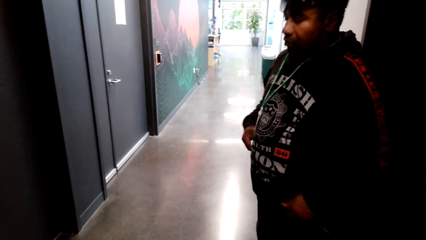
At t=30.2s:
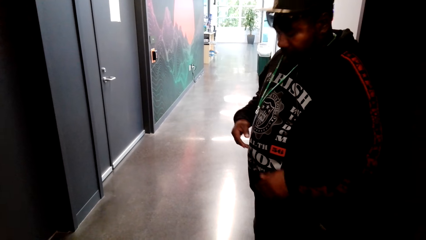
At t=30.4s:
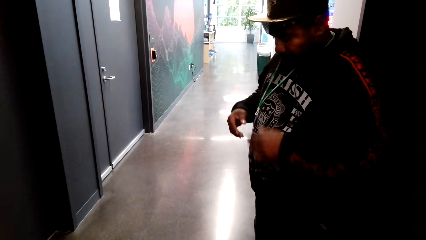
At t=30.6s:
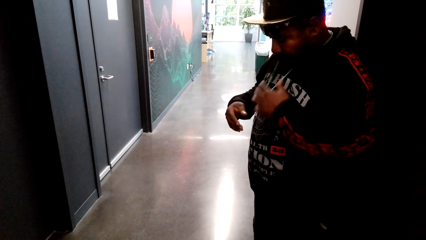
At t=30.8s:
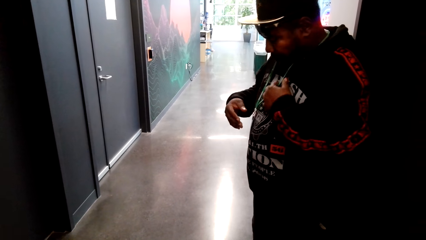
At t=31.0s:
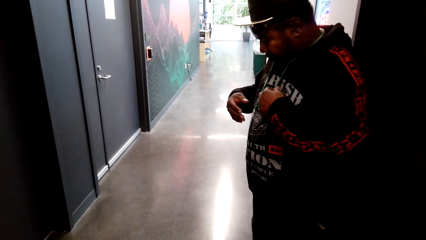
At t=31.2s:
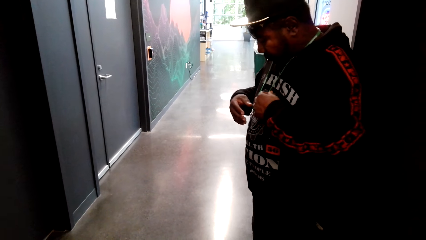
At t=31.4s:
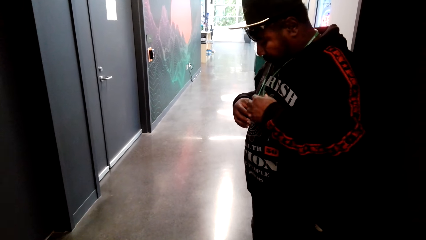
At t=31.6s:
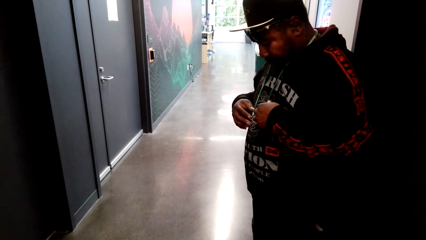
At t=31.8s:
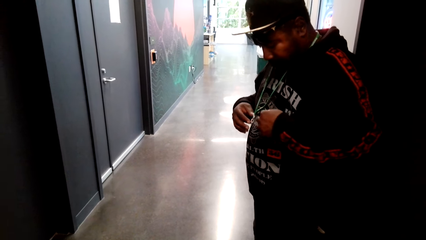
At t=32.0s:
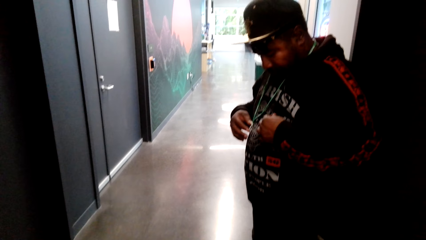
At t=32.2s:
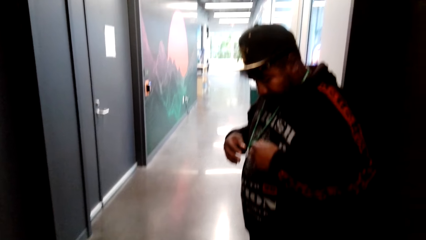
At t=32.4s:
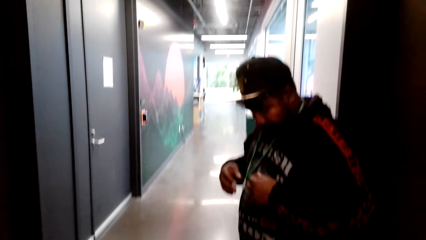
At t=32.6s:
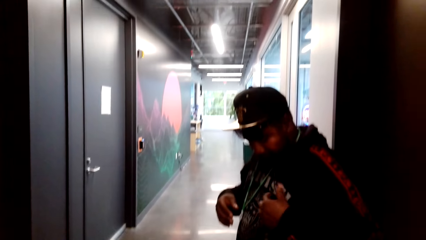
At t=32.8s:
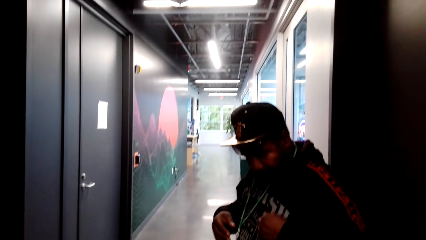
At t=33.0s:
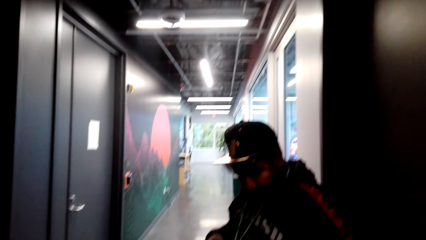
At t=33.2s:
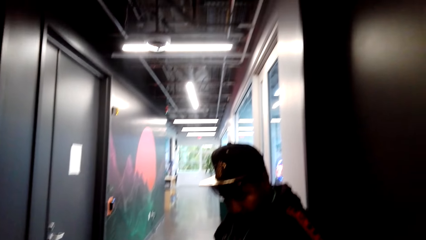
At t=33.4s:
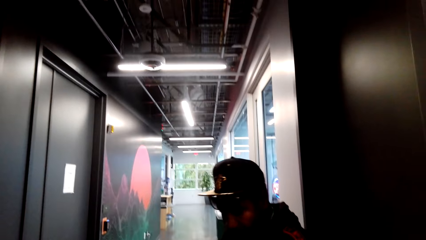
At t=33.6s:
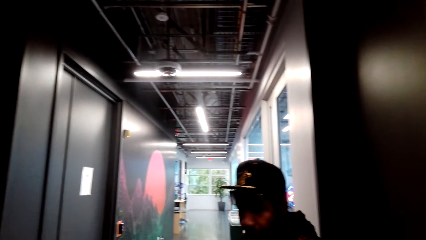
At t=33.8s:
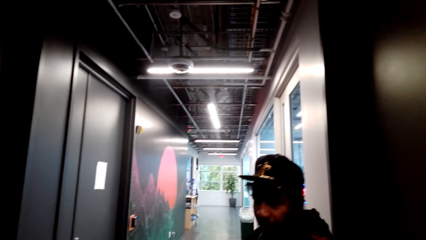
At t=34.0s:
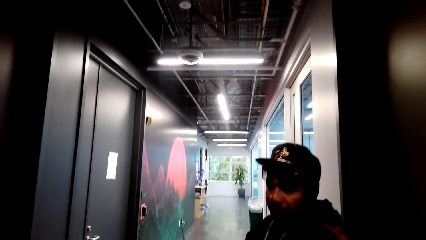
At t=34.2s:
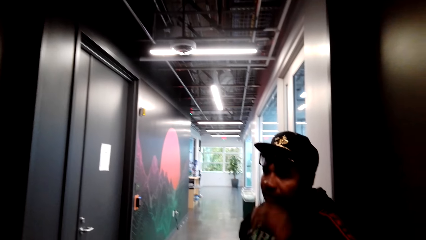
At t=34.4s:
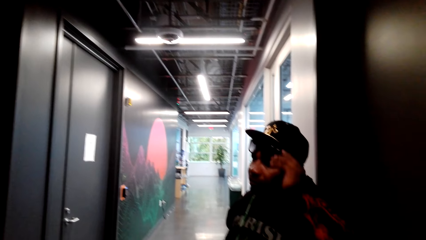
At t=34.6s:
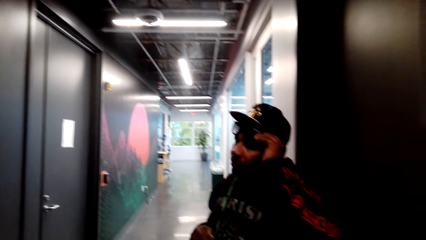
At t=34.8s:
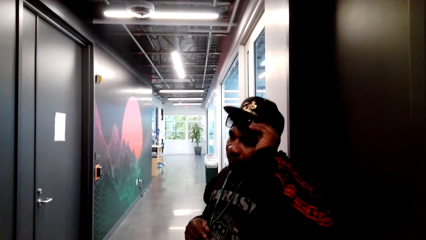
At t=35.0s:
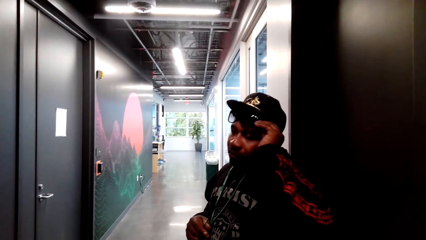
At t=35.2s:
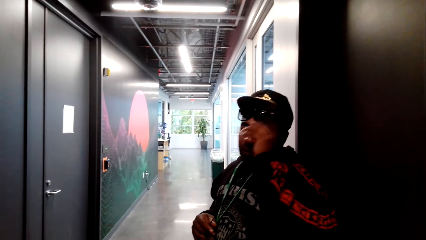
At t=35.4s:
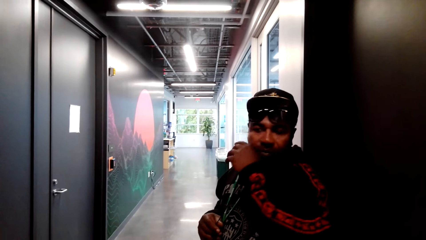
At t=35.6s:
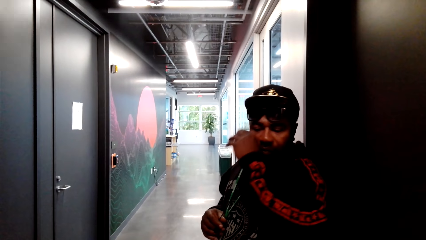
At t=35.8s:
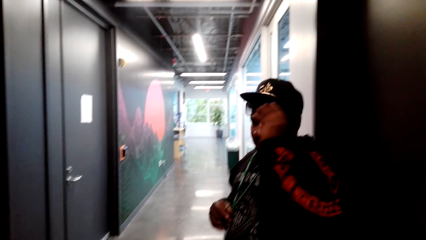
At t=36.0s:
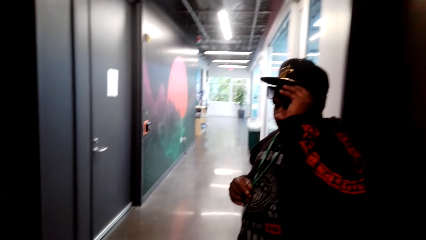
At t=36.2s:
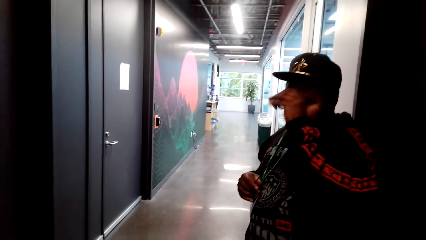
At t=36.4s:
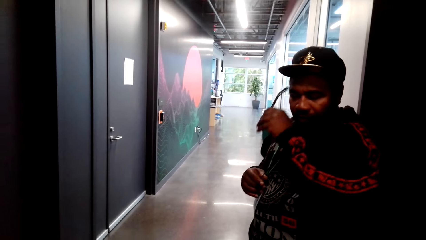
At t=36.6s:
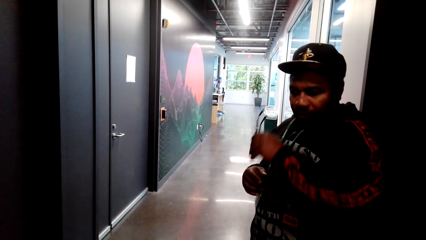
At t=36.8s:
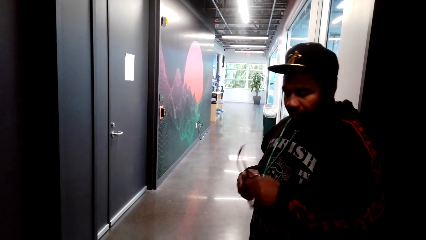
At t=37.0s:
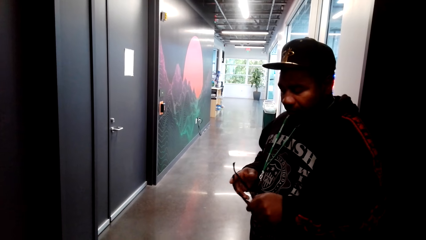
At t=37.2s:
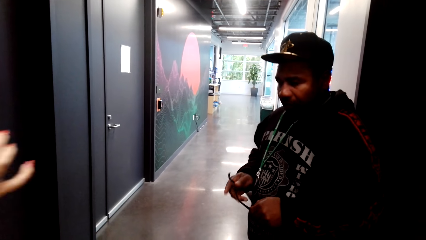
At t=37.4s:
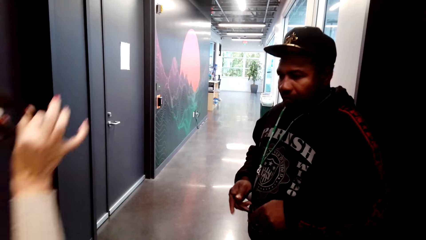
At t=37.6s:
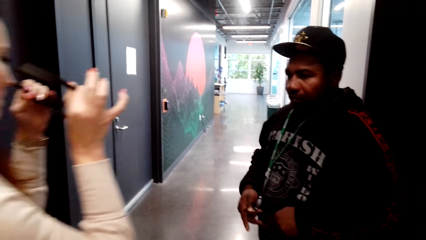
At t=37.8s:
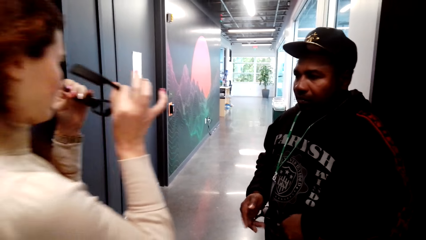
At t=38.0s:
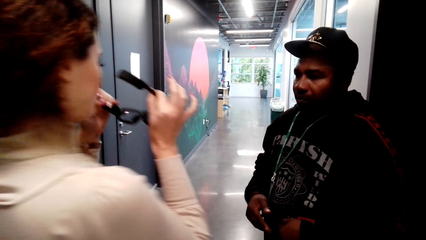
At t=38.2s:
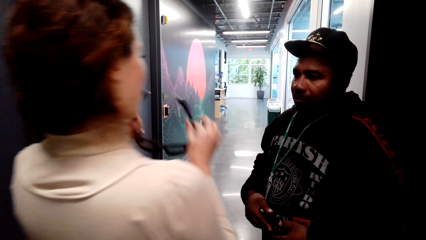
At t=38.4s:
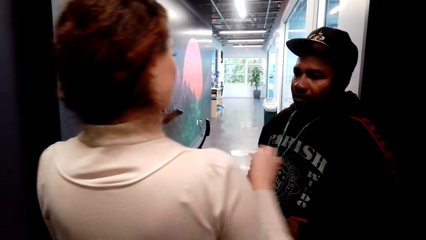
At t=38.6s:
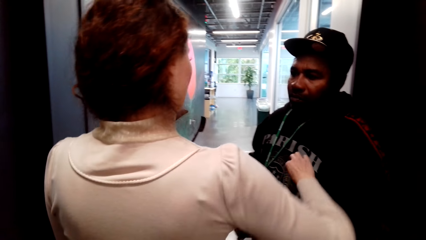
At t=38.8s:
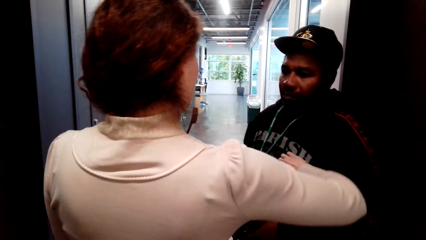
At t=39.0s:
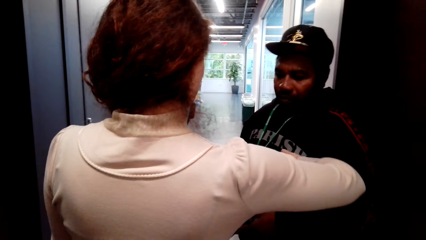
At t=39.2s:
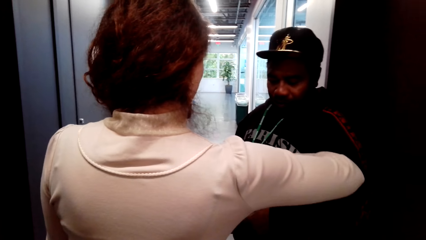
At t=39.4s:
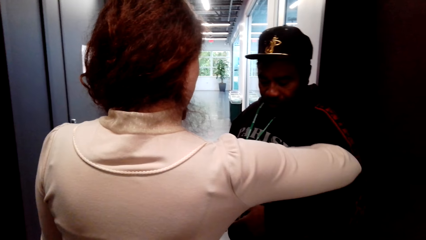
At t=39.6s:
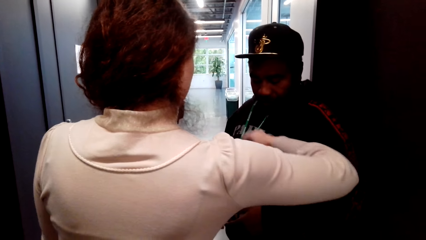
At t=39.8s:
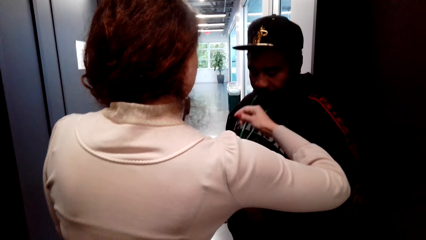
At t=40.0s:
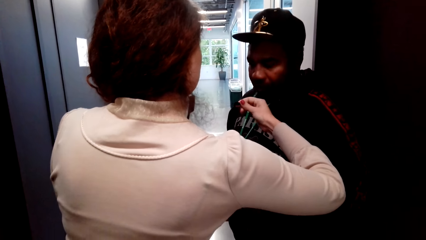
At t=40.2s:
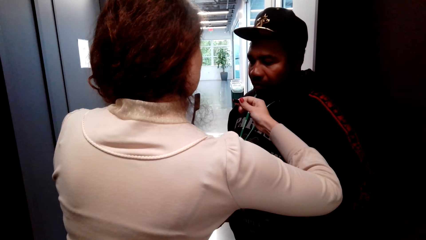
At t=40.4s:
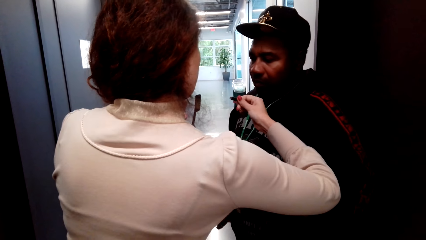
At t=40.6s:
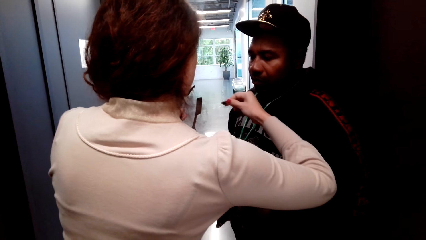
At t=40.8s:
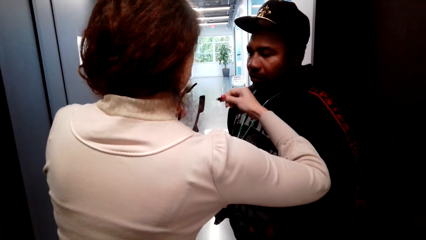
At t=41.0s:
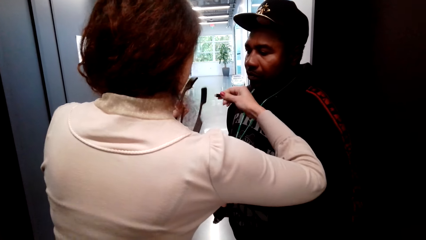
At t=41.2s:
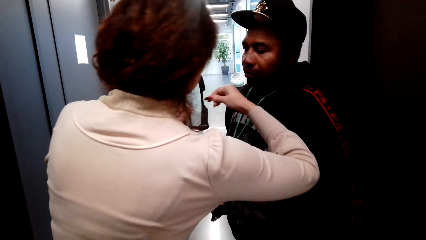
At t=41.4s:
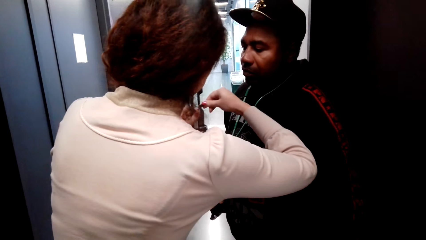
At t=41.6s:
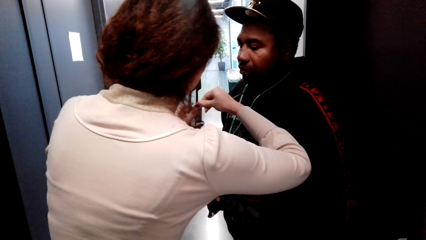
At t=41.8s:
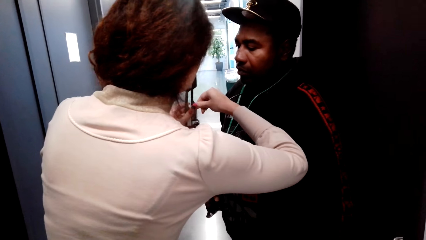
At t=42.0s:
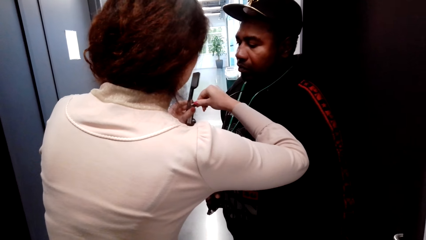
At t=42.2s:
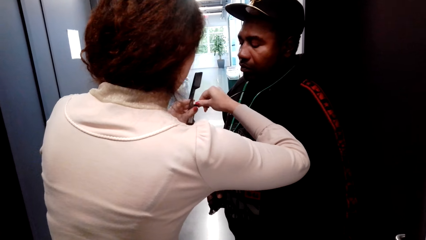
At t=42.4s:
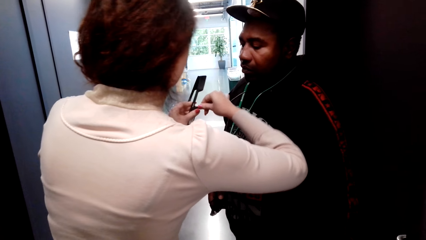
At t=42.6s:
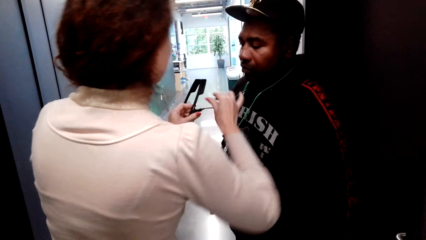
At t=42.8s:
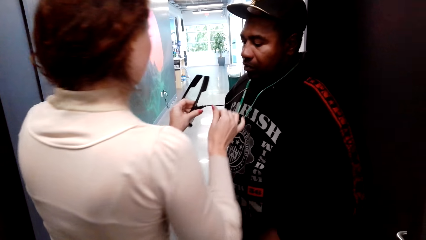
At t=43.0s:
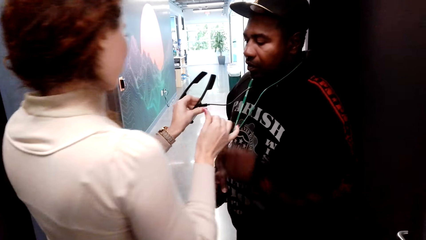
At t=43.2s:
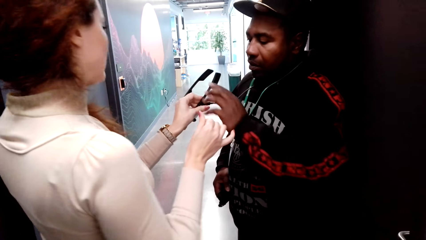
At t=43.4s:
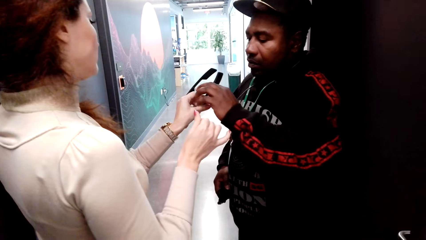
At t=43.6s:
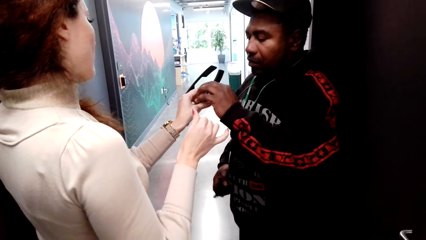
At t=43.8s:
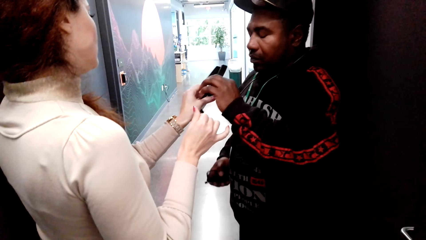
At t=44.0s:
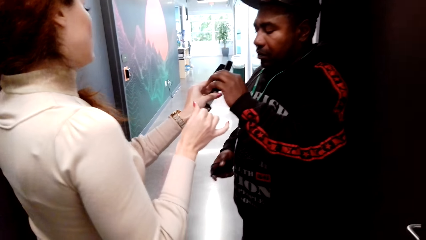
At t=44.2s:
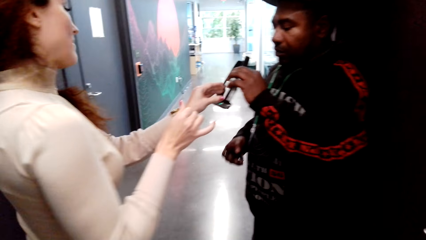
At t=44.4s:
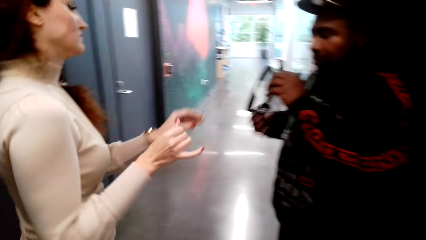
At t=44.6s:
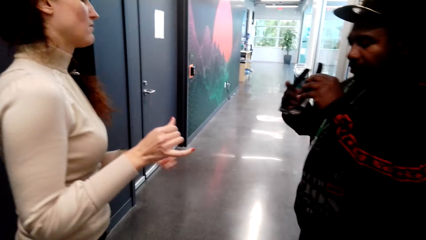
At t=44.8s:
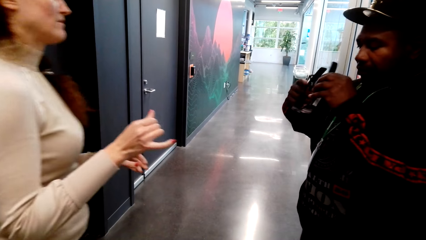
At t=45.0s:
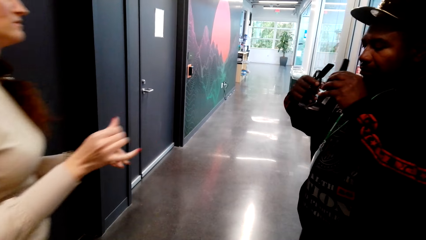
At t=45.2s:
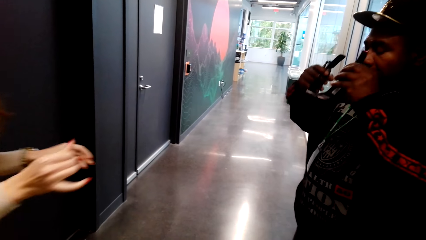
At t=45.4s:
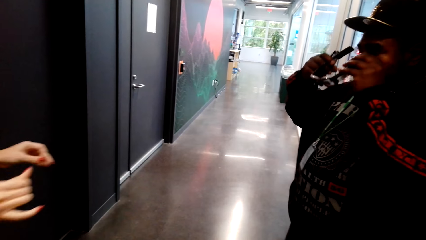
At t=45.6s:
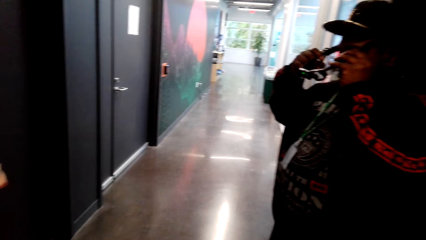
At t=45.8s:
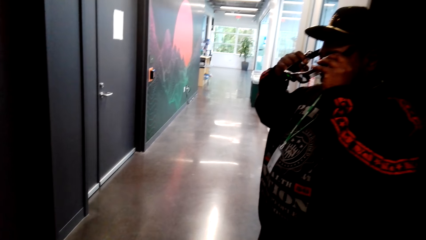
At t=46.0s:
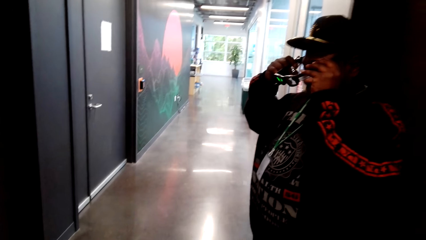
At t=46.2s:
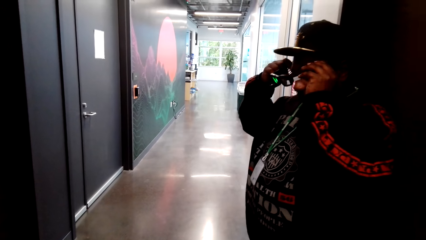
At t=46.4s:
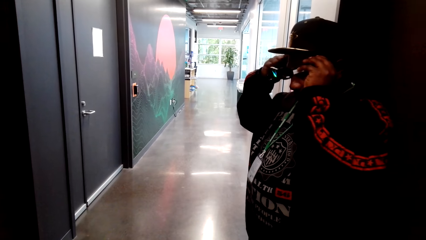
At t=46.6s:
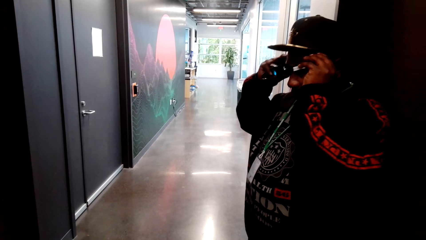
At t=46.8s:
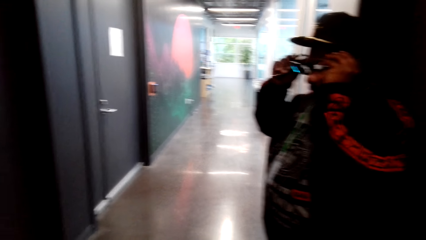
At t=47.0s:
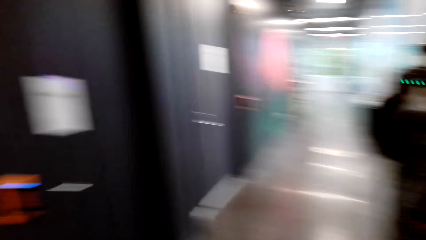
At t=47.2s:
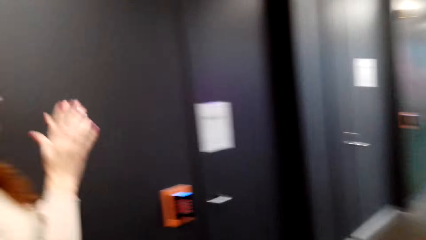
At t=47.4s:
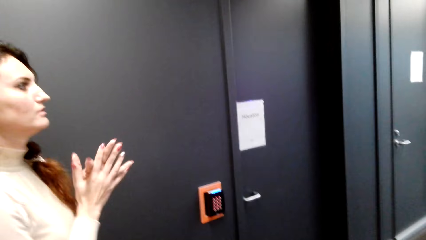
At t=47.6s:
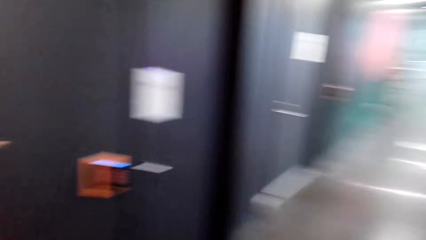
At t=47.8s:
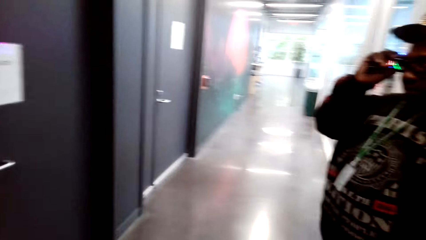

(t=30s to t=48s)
The camera wearer looks around. A woman gives glasses to a man. The camera wearer looks around. The man puts on the glasses.
